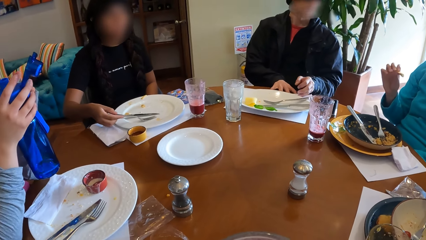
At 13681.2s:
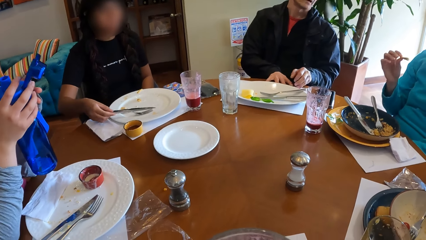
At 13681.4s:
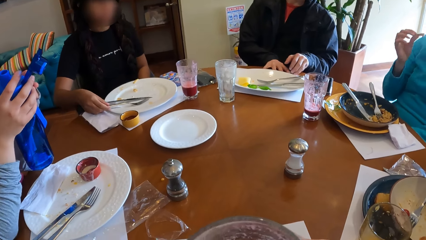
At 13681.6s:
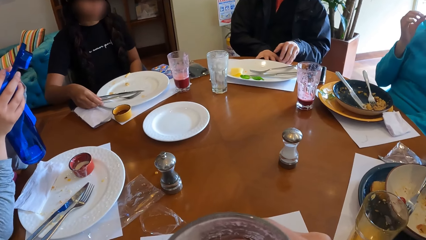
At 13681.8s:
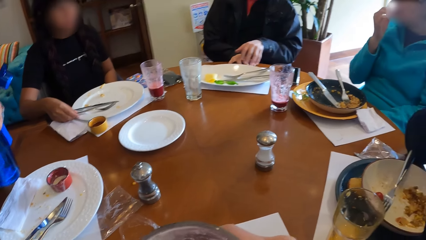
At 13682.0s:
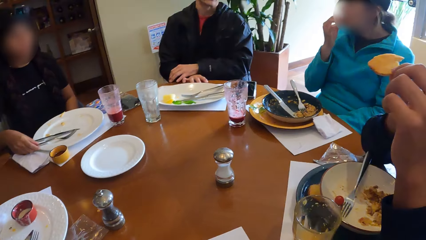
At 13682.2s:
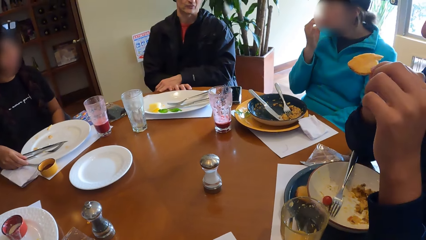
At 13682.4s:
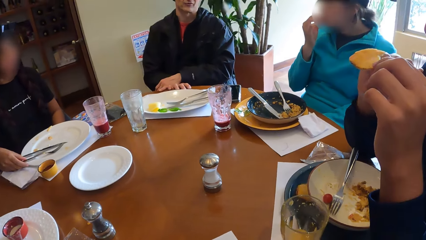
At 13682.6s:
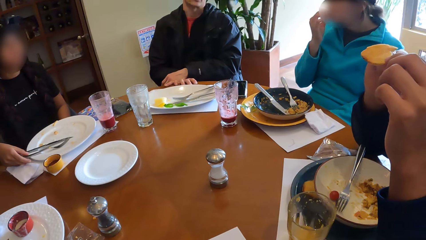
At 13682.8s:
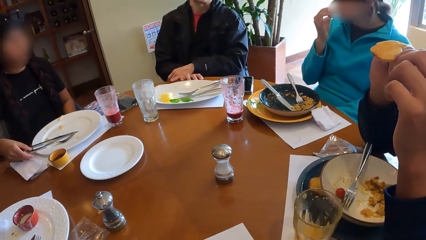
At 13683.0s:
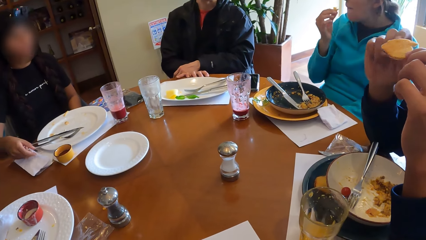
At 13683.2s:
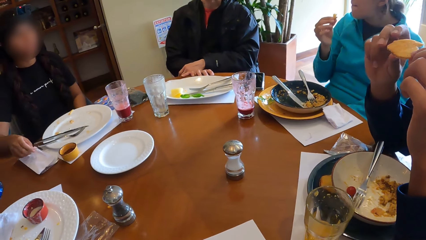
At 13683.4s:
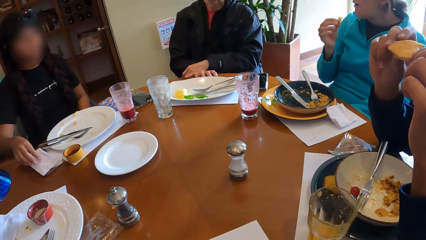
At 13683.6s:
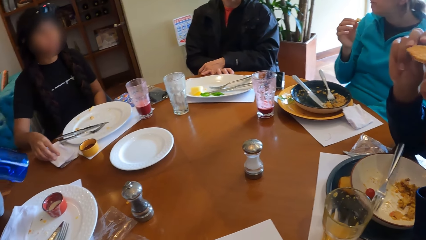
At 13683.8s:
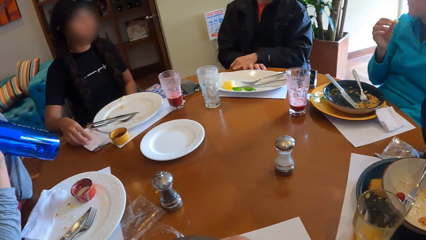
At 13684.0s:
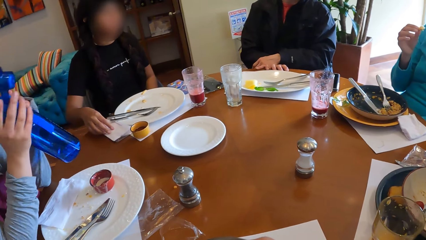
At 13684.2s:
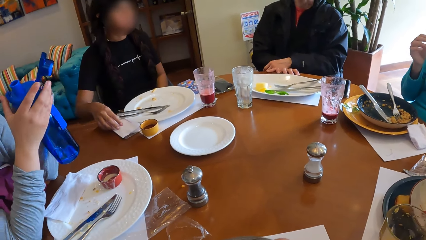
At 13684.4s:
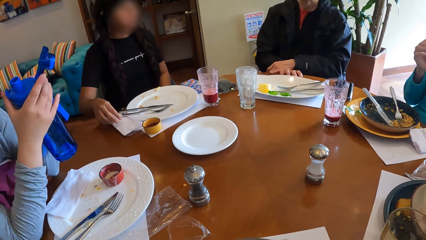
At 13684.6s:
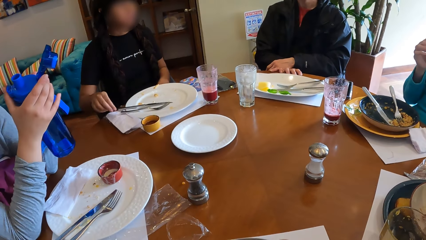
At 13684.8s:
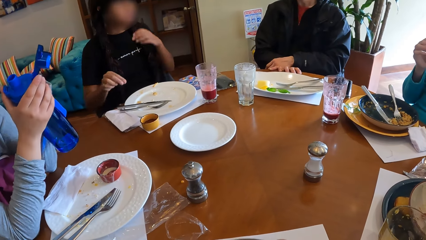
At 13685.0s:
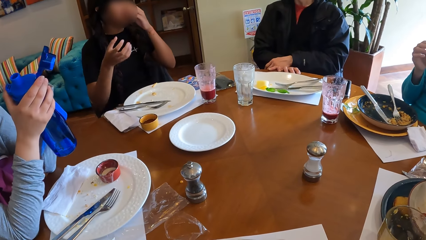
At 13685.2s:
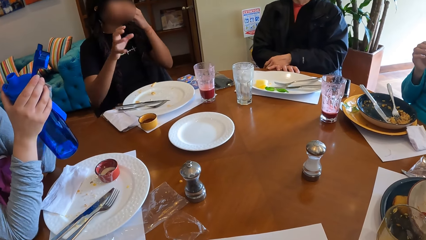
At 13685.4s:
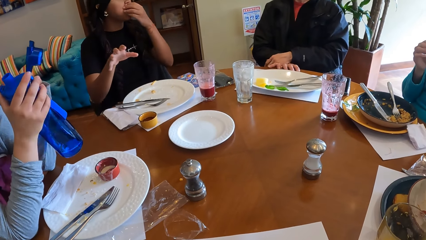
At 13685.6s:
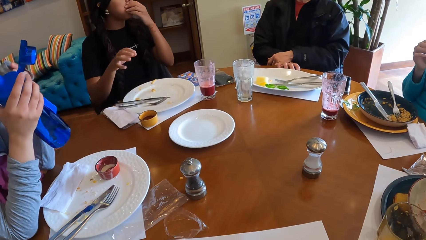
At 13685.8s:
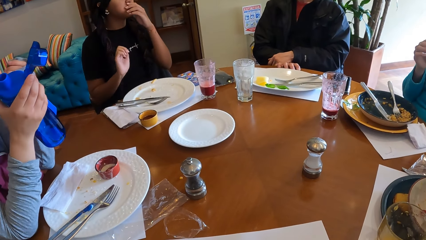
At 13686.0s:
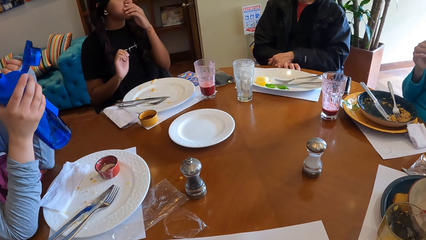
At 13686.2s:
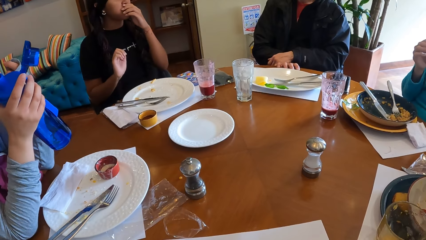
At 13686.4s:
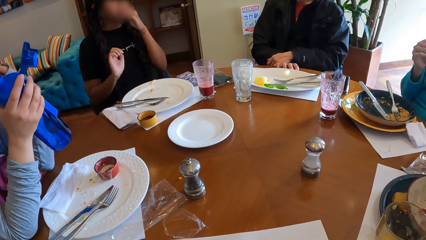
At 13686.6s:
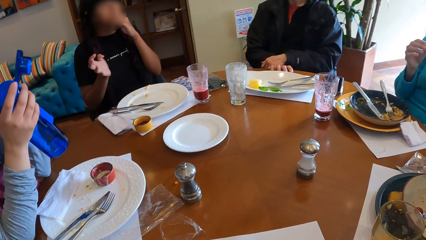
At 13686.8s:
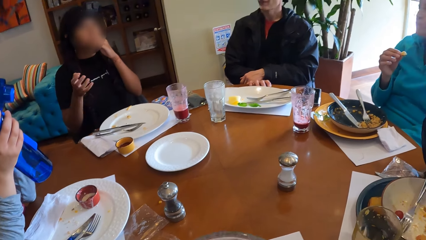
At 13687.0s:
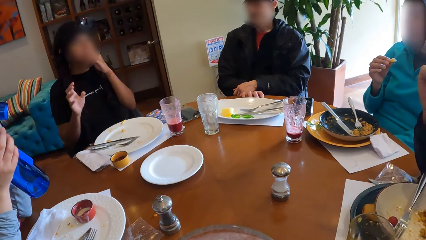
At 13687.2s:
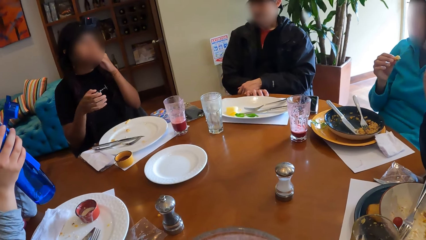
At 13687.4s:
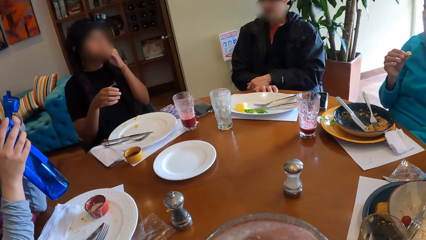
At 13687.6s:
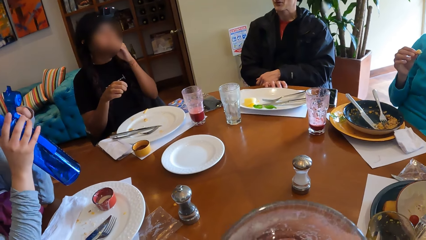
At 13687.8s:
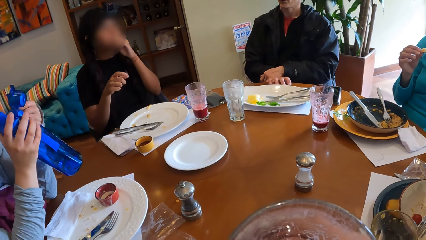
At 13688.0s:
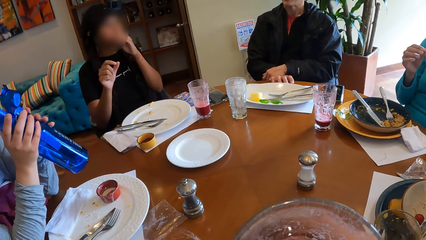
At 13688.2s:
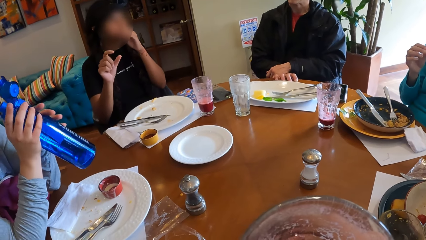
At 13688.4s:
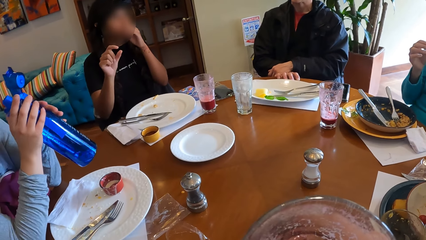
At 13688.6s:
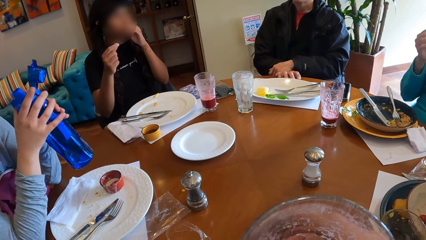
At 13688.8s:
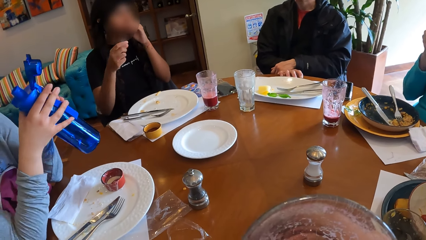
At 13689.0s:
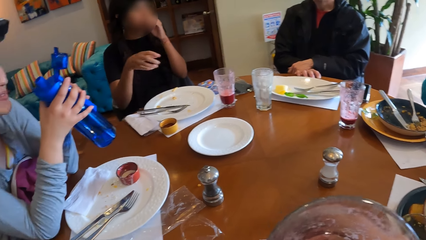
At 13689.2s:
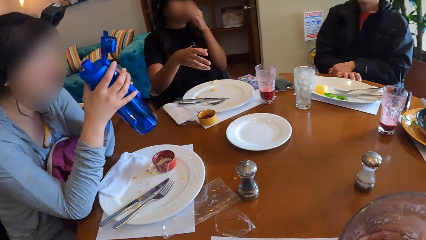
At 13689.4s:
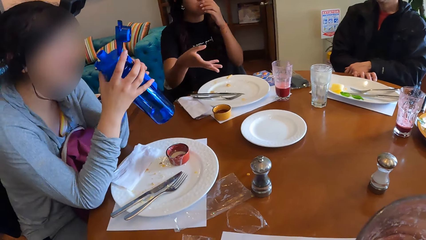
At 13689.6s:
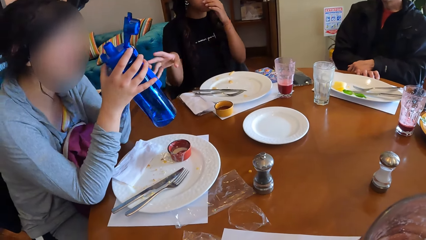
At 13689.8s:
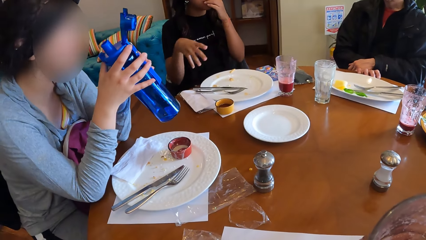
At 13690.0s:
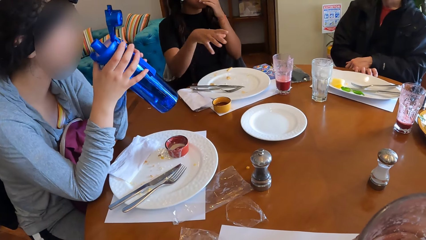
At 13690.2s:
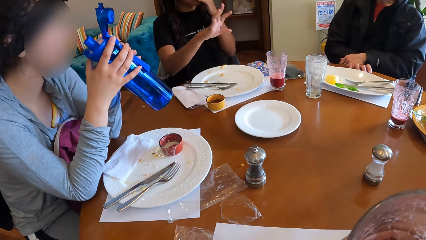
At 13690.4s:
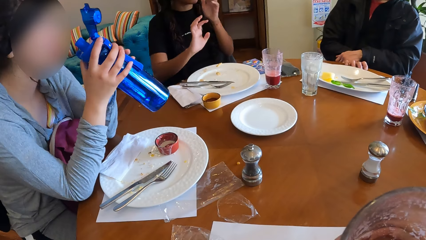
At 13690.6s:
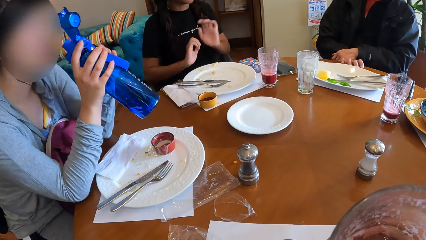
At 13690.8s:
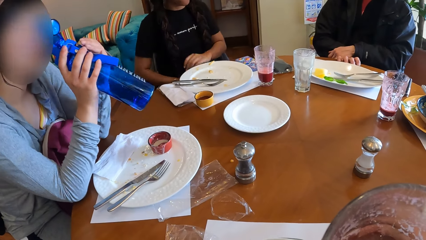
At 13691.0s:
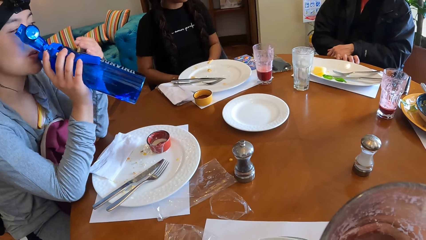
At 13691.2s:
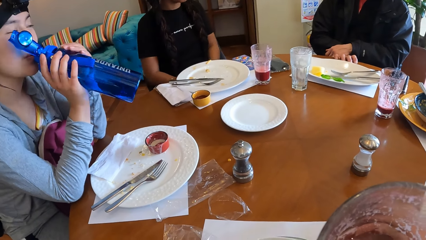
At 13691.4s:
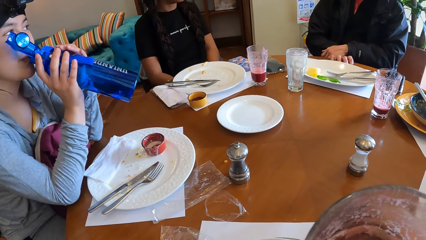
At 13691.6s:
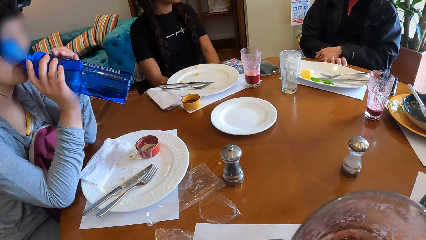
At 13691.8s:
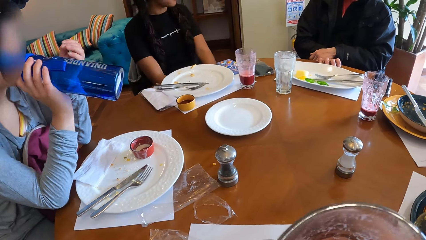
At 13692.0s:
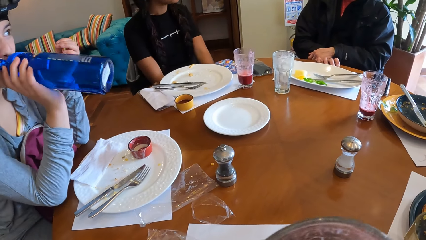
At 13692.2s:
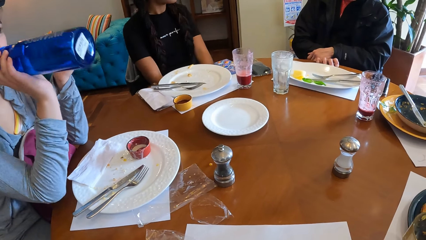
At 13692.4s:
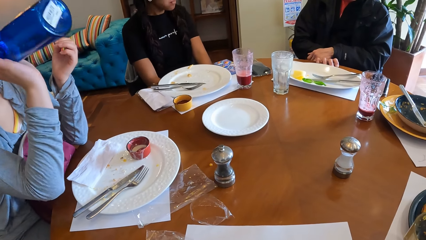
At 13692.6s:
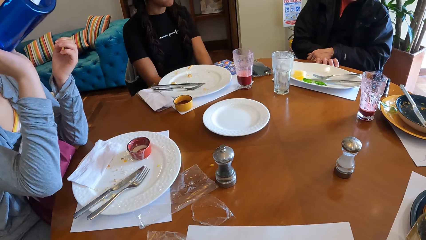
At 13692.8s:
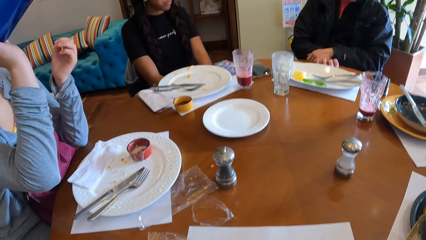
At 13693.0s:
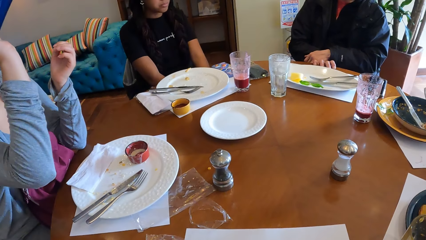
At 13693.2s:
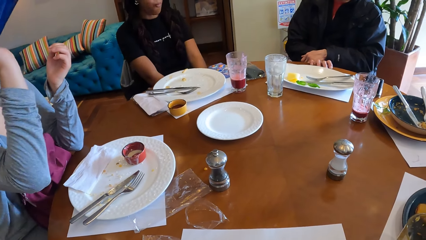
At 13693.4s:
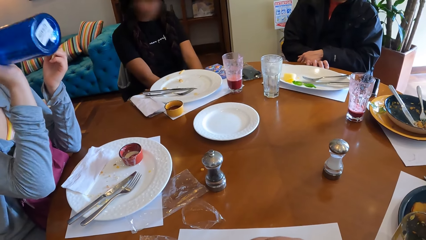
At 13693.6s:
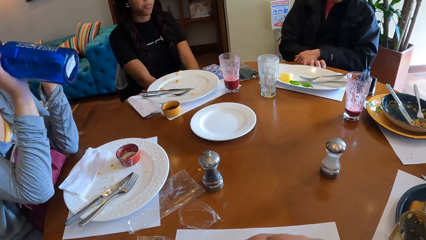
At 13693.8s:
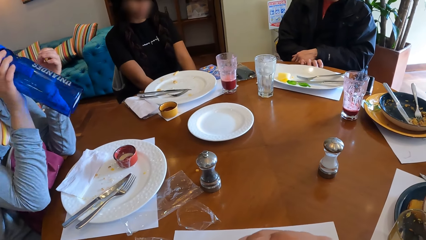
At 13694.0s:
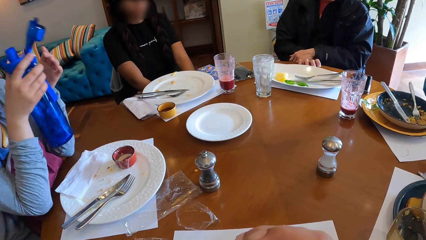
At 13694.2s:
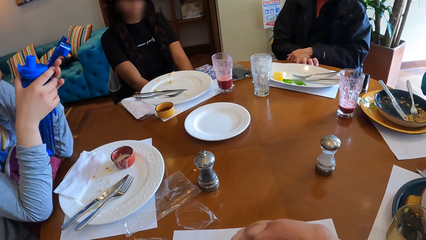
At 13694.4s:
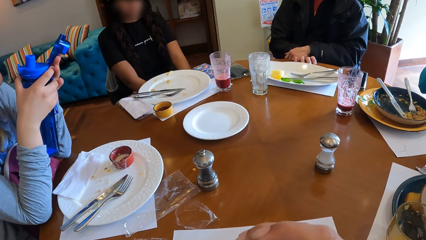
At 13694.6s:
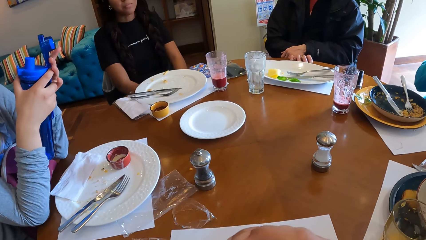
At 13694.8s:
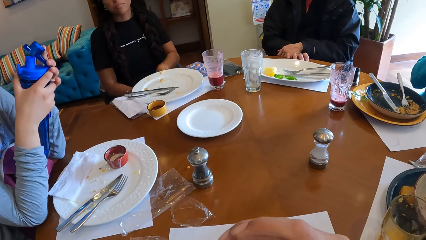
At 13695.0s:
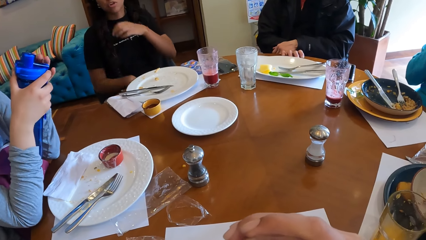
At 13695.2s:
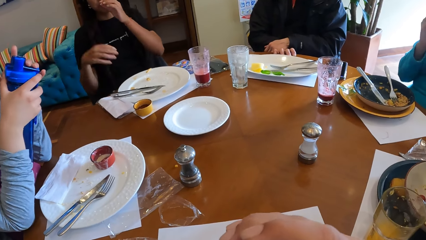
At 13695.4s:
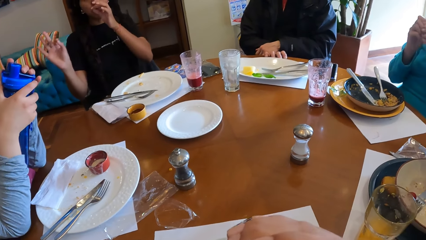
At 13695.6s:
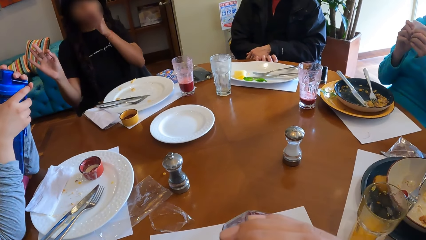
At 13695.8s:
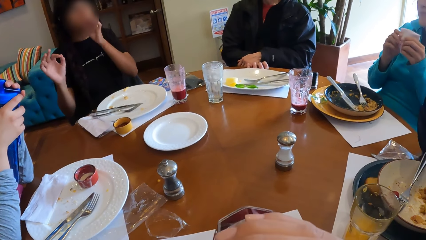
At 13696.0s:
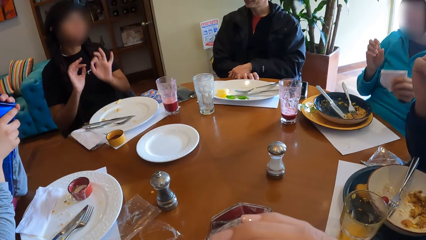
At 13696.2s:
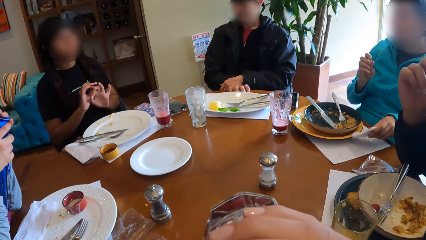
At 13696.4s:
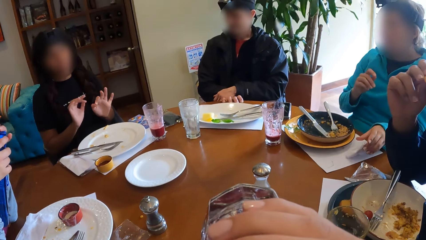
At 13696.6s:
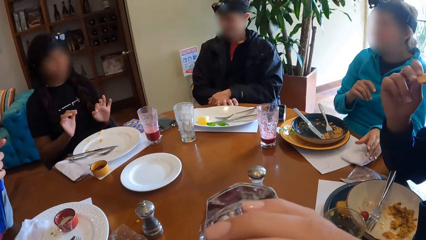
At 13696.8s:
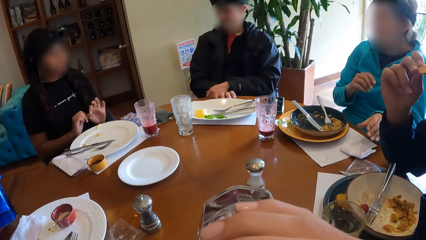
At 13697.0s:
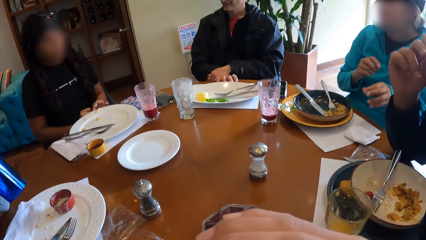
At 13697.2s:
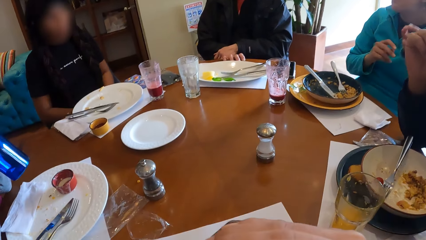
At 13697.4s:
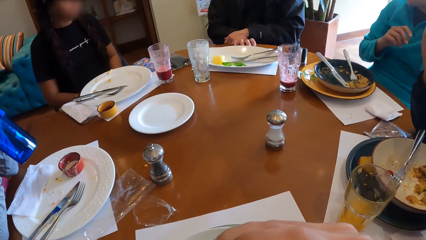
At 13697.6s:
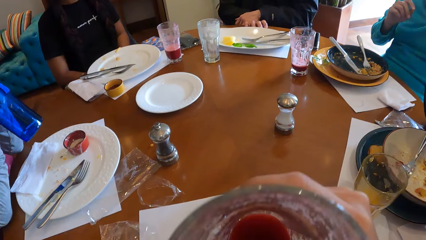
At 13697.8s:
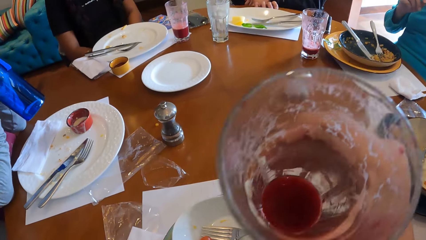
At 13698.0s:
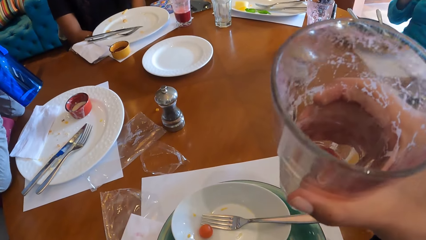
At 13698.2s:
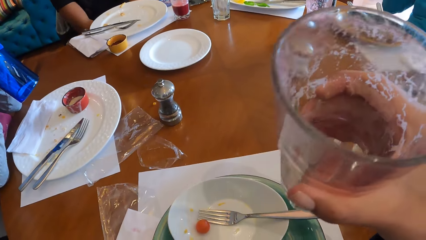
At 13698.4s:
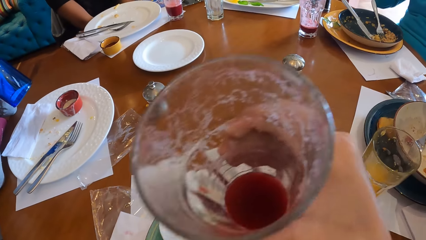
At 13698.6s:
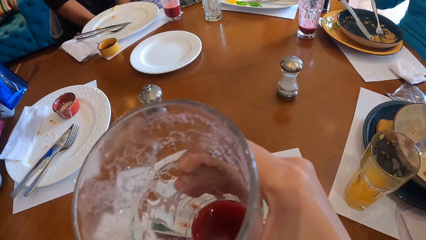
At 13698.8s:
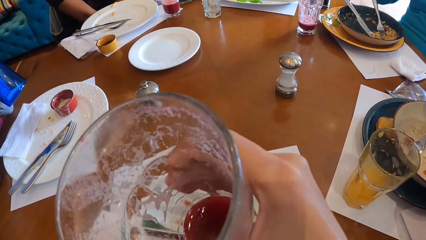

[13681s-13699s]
The woman cleans her right hand on the paper towel on the table. The woman interacts with the camera wearer and the group of people at the table. The woman makes a gesture. Another woman drinks water from the bottle with her right hand. The camera wearer drinks from the cup with her right hand. The other woman closes the bottle with the cover in her left hand. The first woman makes a gesture. Another woman drops the paper towel on the table with her left hand.
